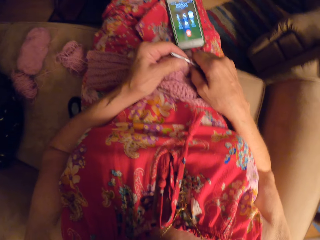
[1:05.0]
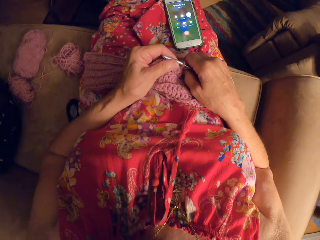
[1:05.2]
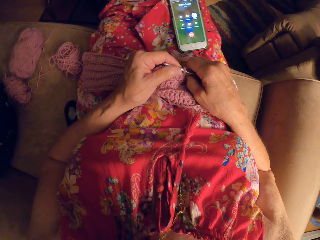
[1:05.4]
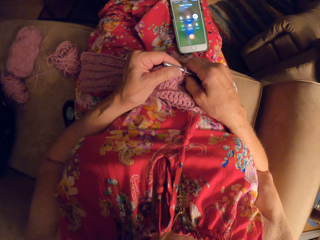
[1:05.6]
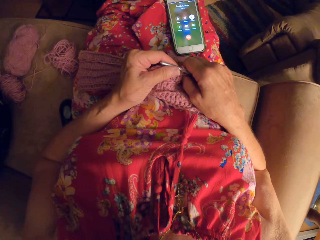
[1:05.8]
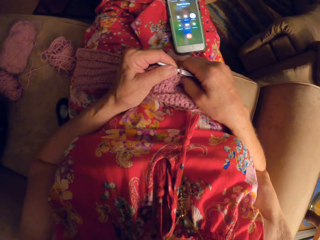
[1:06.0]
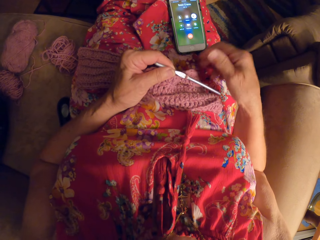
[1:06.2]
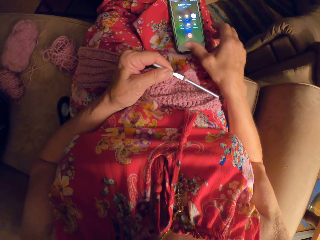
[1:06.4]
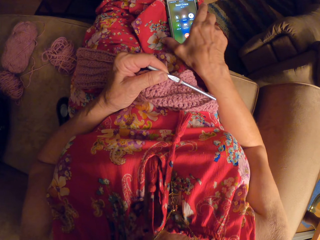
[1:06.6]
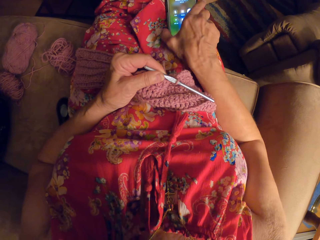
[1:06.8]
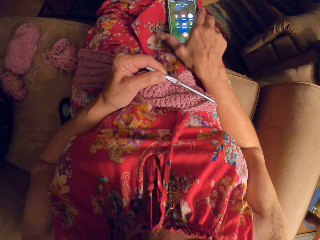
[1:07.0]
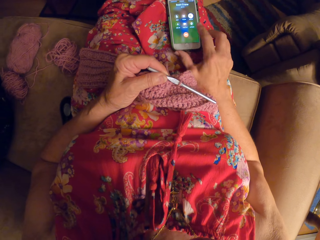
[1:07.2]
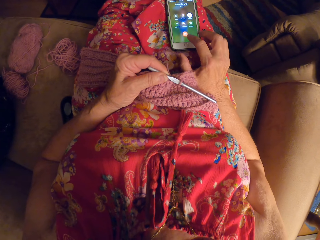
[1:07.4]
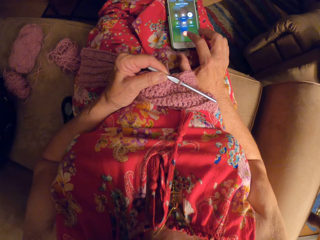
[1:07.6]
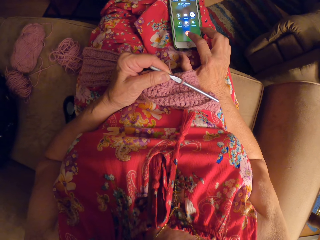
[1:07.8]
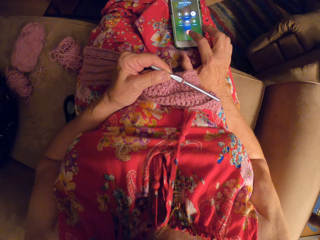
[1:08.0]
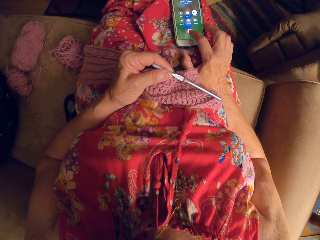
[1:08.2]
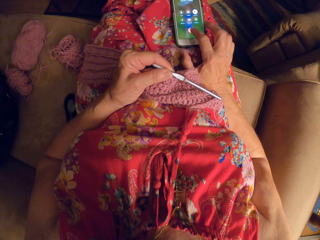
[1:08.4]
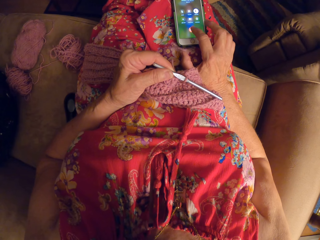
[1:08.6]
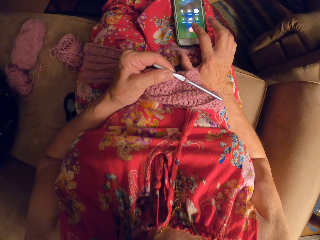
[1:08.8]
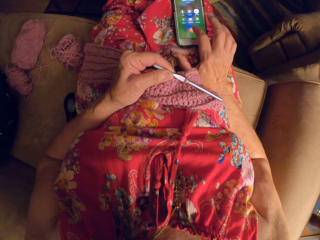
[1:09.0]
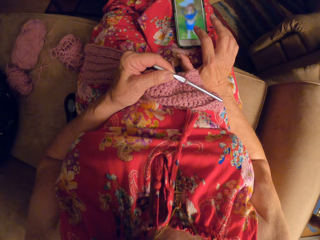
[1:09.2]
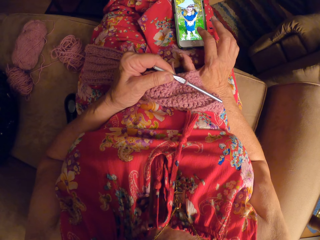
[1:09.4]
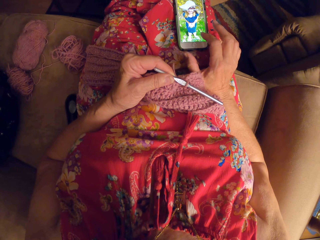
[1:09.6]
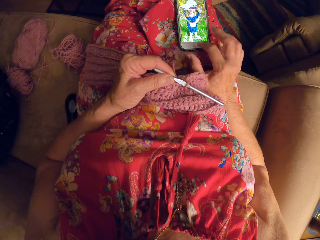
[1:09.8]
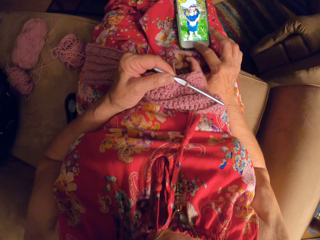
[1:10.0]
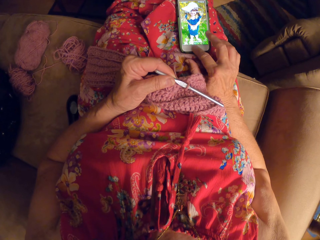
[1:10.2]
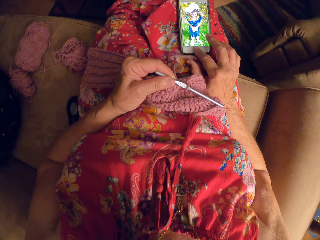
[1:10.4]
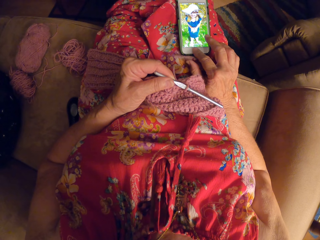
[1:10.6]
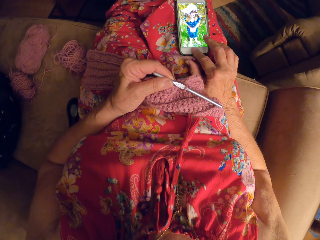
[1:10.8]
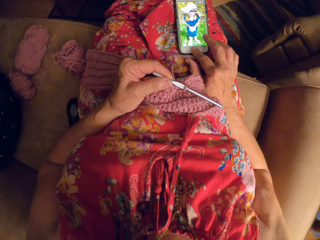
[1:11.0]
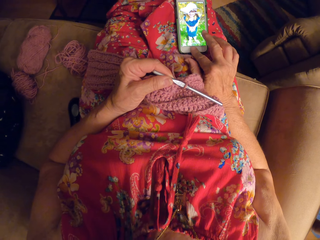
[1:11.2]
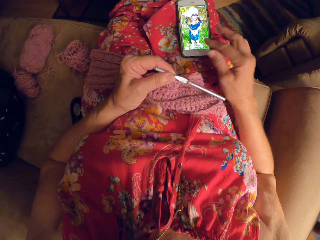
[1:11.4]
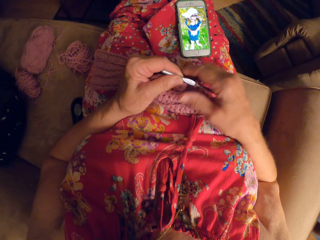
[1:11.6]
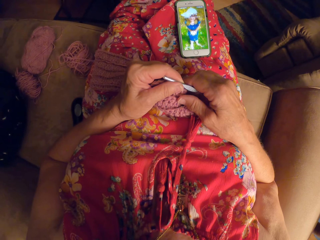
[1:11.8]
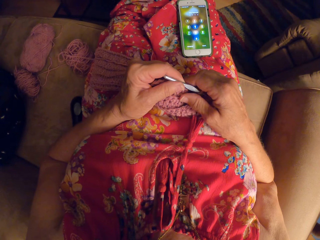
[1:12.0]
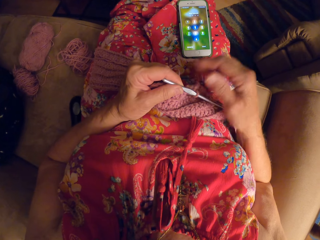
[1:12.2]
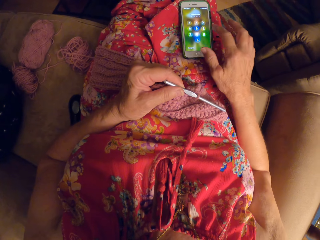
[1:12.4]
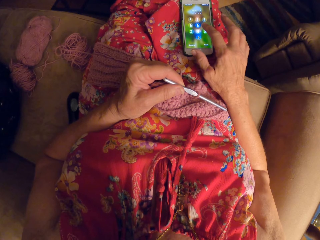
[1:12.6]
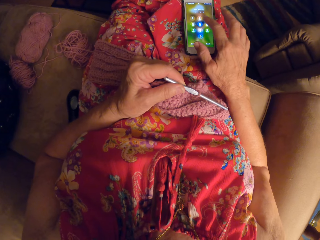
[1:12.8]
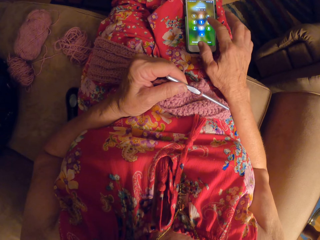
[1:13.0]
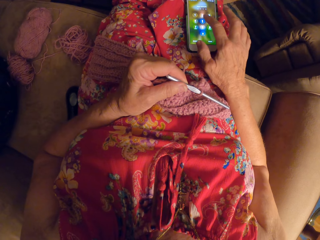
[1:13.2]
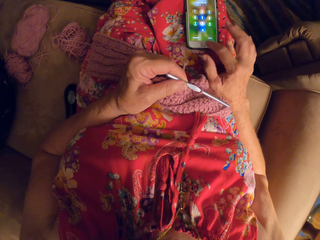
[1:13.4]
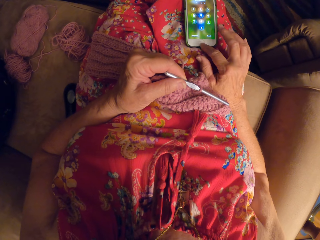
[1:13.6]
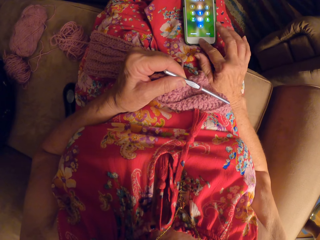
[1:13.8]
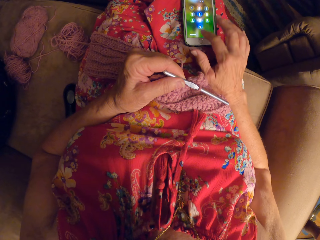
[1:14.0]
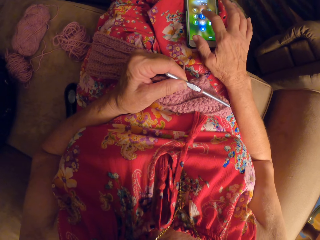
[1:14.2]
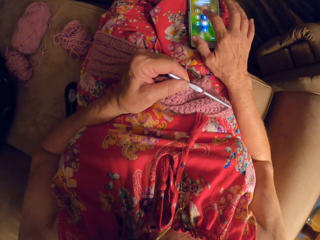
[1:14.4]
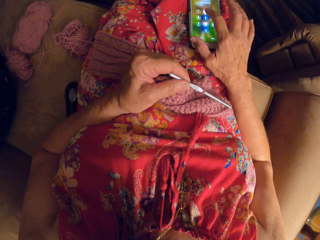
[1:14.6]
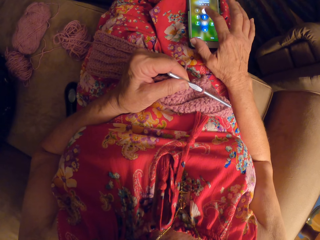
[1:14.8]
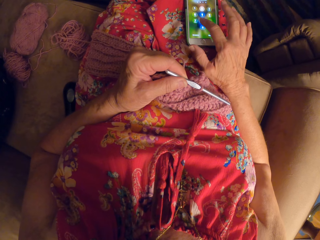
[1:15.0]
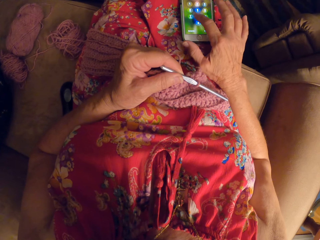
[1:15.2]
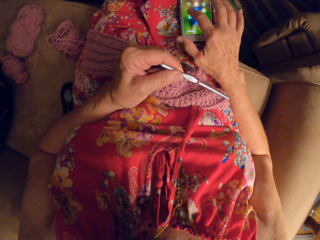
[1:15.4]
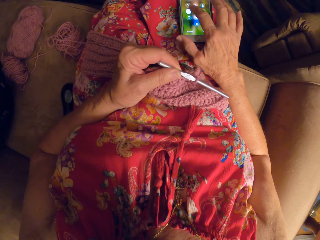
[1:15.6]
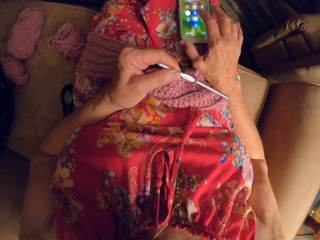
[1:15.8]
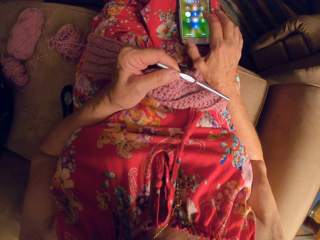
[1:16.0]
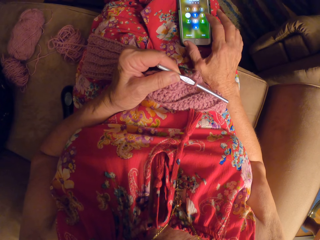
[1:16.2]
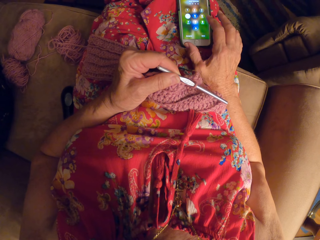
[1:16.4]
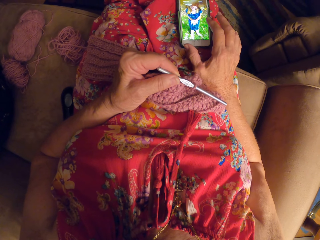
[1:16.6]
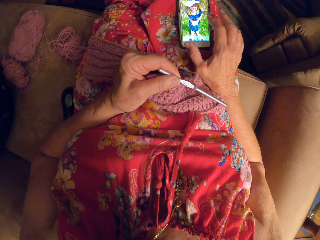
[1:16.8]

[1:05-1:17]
The camera wearer adjusts the piece of garment. She transfers the knitting pin from her right hand to her left hand. She moves the phone with her right hand. She touches the phone. She presses the phone with her right hand. She presses the phone. She touches a fabric. She touches the knitting pin with her right hand. She presses the phone with her right hand.

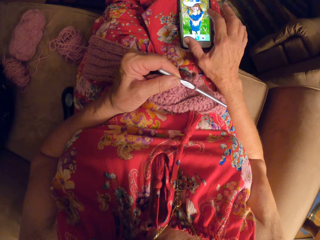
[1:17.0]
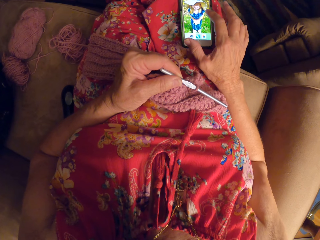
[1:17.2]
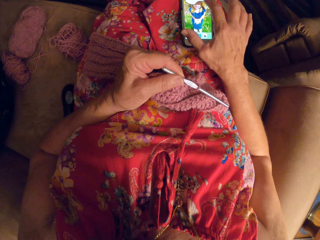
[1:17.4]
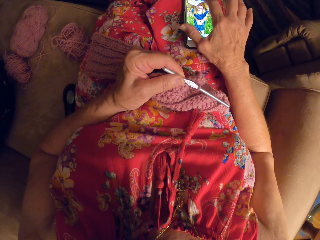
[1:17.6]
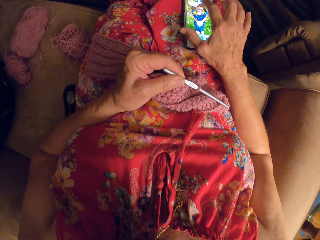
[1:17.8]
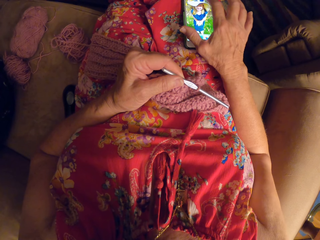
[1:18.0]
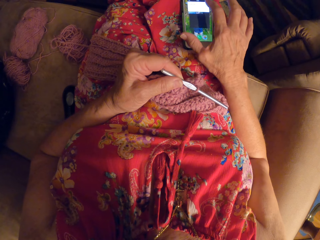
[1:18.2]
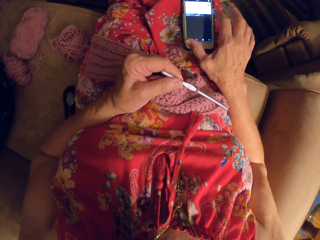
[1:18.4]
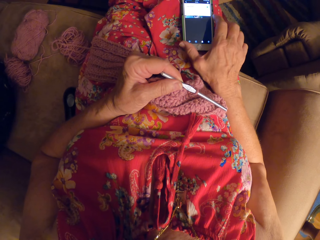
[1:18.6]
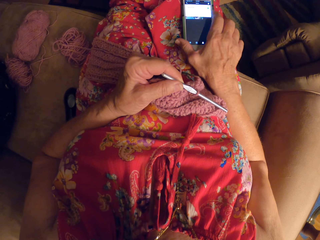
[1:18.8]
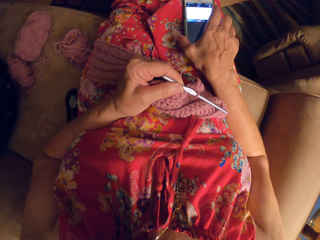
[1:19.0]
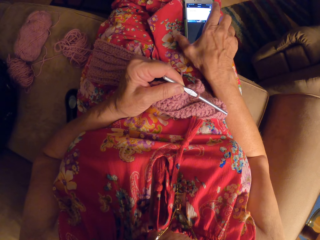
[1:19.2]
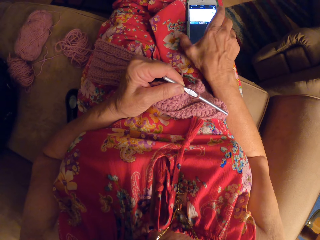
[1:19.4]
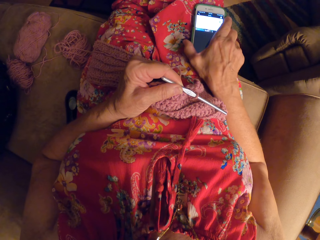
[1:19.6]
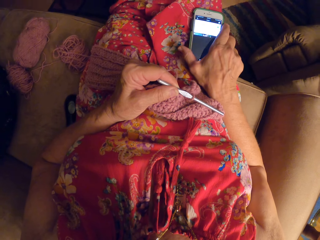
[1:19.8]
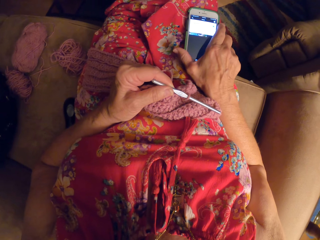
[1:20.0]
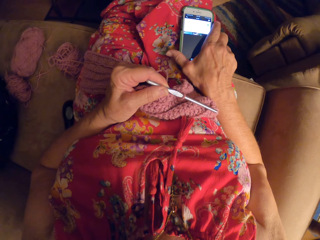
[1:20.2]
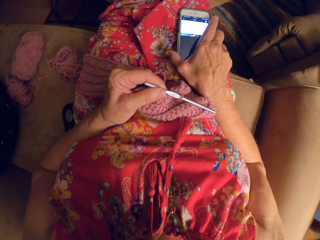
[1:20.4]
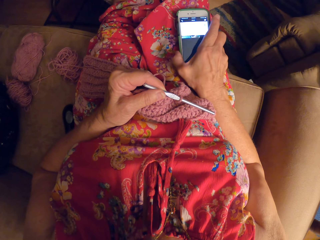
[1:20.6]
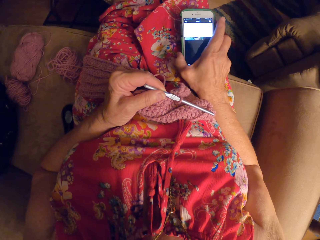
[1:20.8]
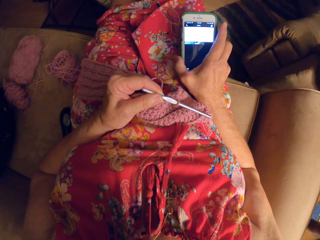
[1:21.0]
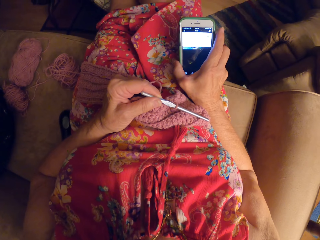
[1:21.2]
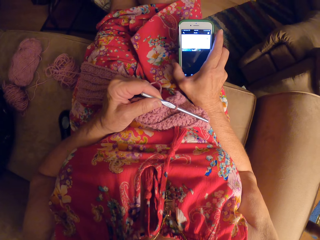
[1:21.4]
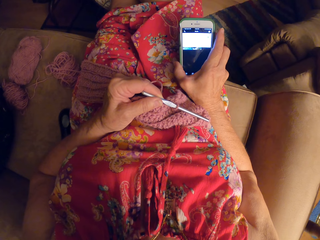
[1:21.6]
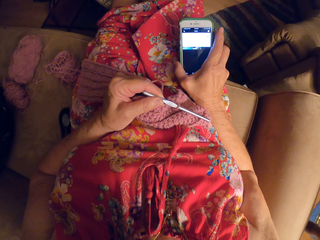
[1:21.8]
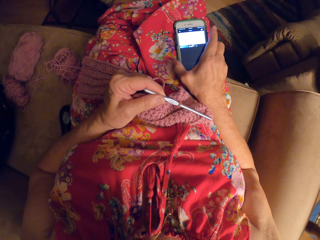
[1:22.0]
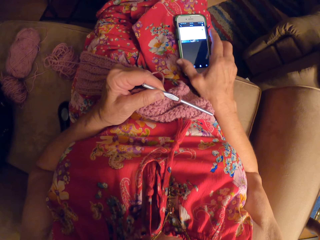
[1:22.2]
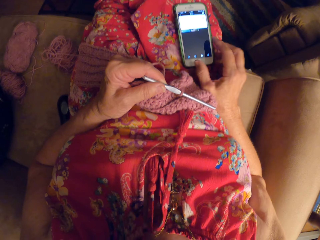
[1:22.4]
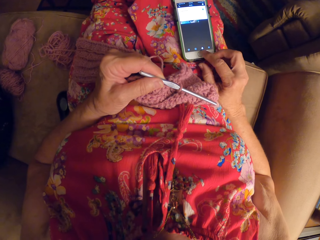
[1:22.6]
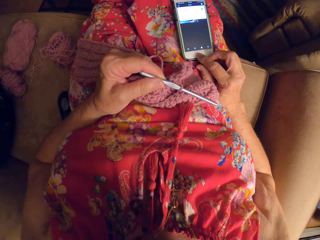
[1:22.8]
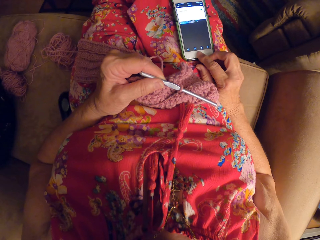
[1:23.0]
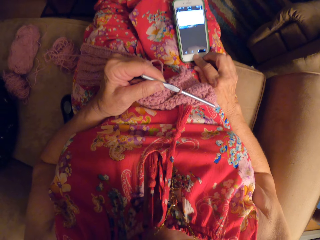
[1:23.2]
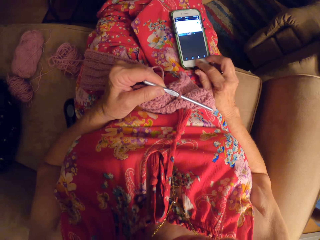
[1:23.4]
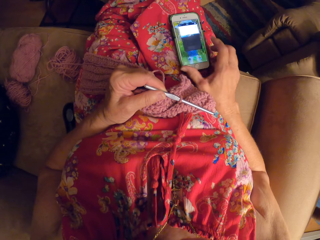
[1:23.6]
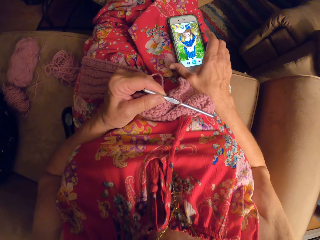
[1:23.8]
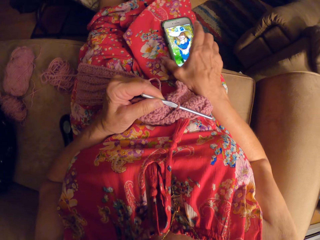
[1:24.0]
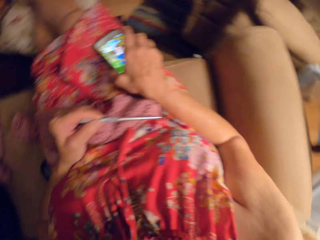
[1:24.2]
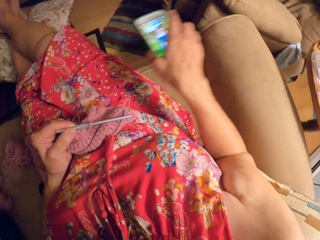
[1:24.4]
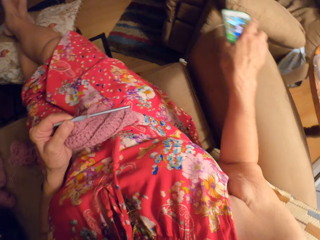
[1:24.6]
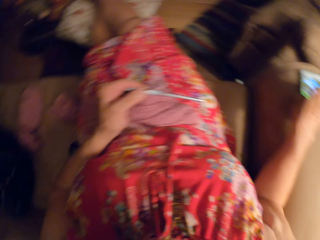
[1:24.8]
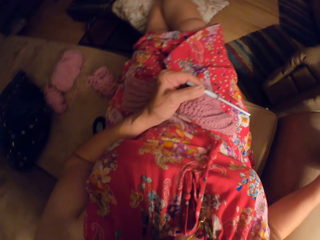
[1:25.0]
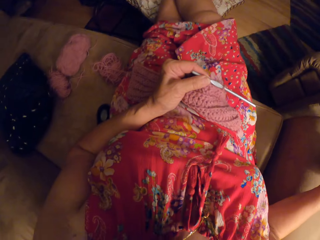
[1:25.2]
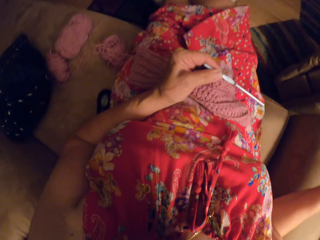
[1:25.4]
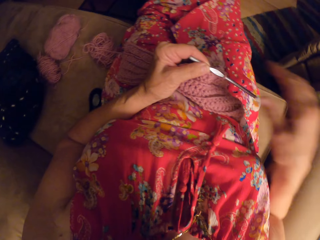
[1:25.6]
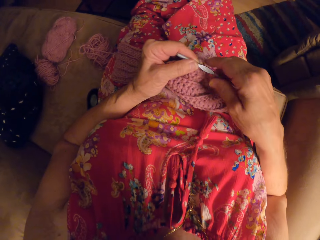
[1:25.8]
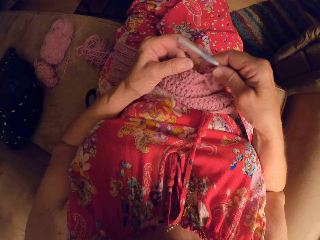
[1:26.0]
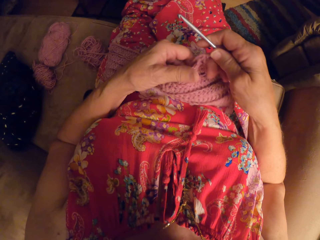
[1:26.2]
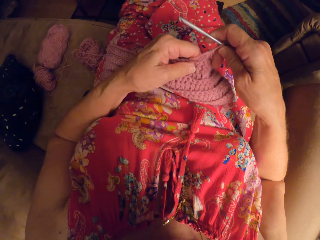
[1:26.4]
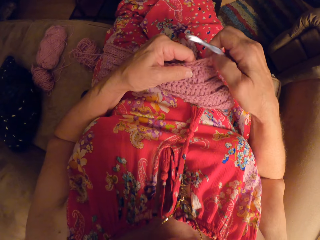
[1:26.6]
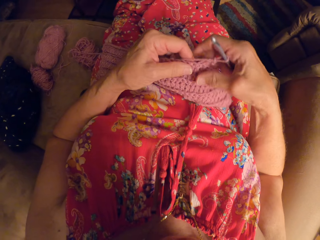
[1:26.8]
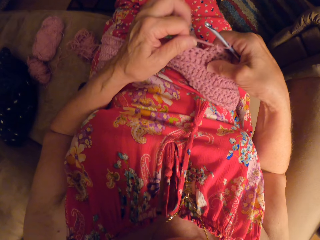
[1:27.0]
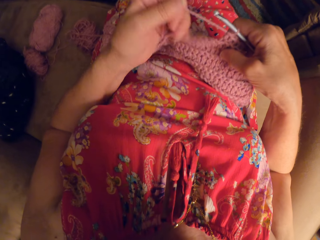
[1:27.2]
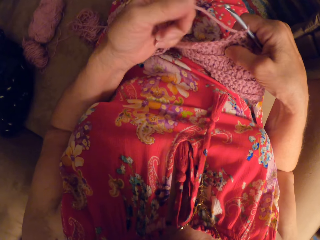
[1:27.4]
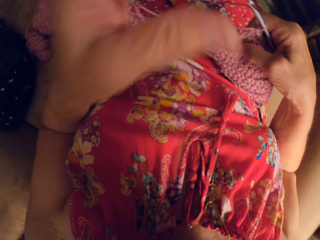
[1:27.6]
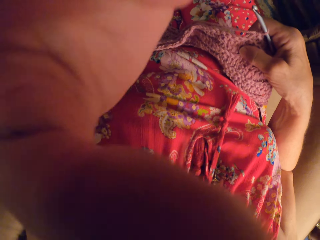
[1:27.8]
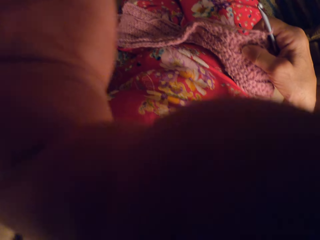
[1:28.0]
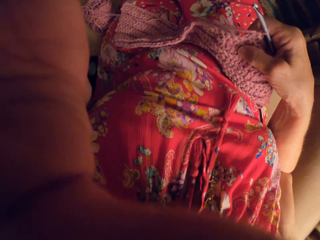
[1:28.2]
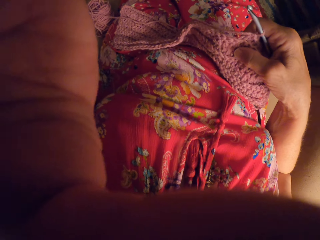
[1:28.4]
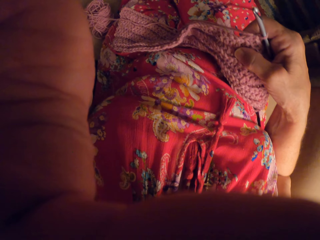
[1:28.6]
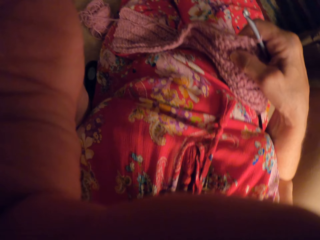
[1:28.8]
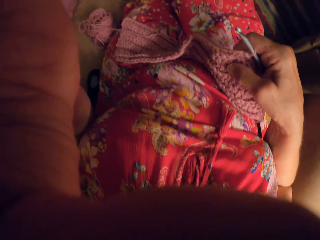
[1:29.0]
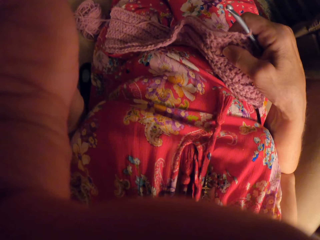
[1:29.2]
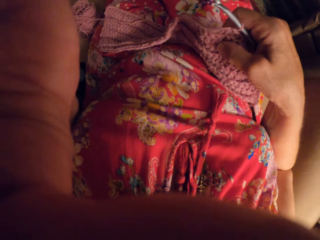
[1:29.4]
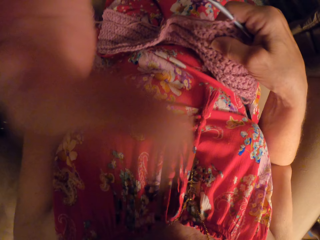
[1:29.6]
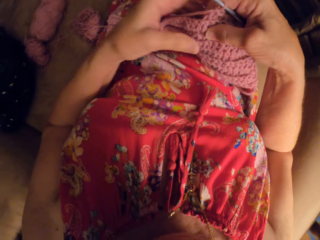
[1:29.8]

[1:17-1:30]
The camera wearer moves a phone slightly. She picks up the phone with her right hand. She drops the phone on her lap. She presses the phone with her right hand. She picks up the phone from her lap. She drops the phone on the arm of the chair. She transfers the knitting pin from her left hand to her right hand. She stretches the yarn with her left hand. She lifts up her left hand. She touches the head camera.
